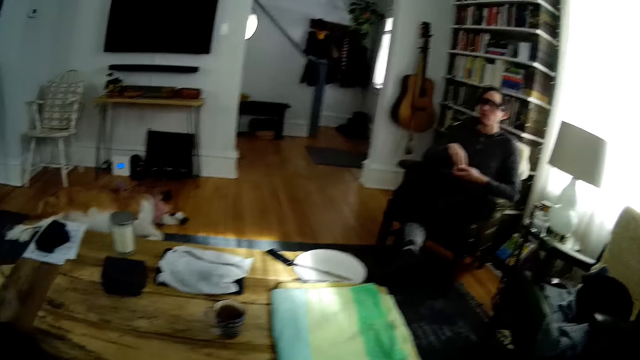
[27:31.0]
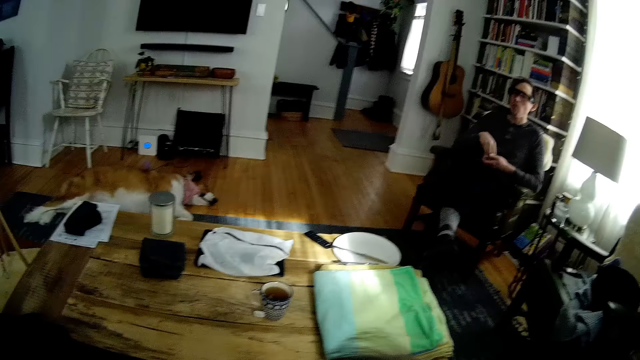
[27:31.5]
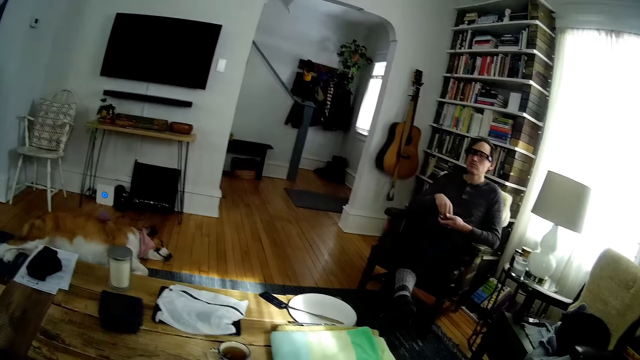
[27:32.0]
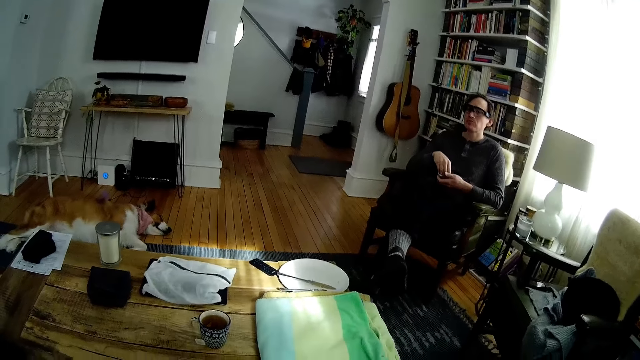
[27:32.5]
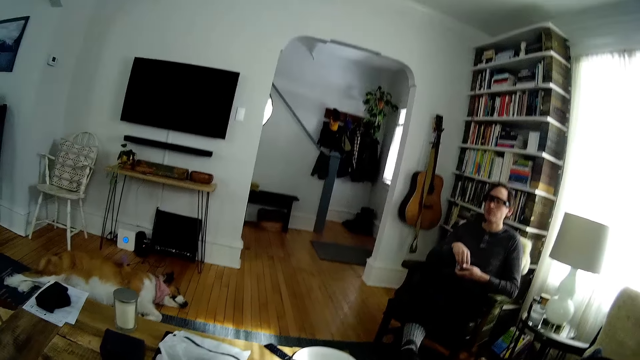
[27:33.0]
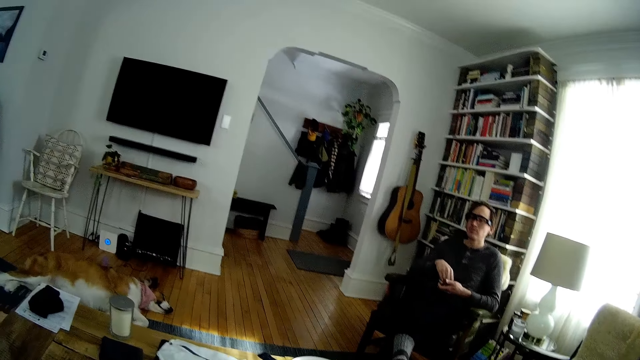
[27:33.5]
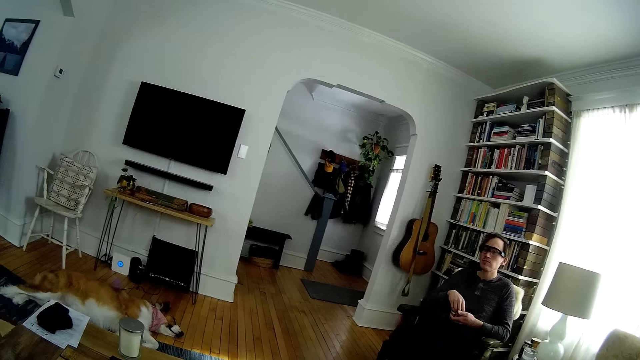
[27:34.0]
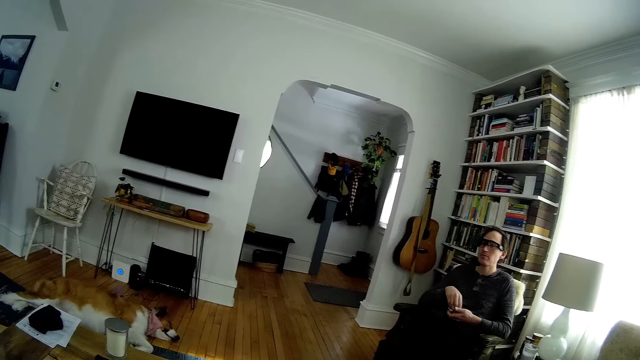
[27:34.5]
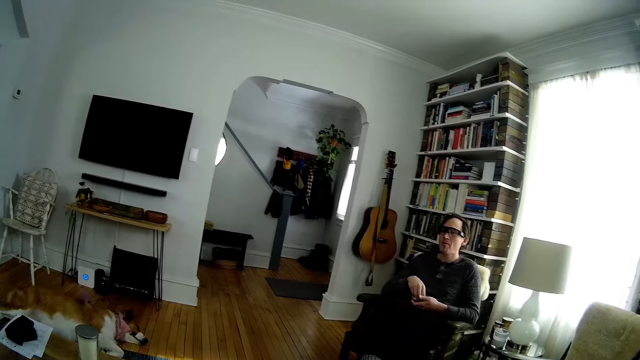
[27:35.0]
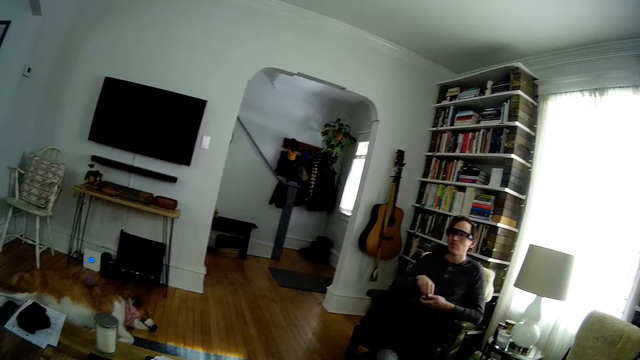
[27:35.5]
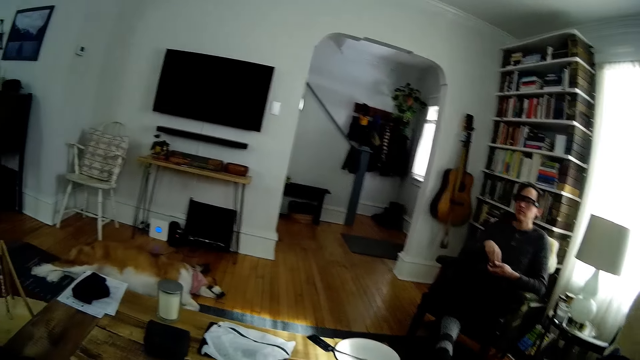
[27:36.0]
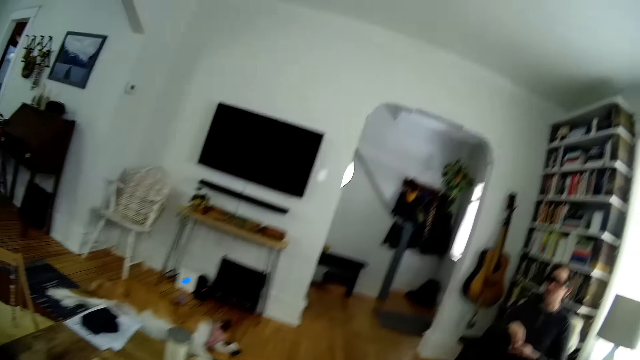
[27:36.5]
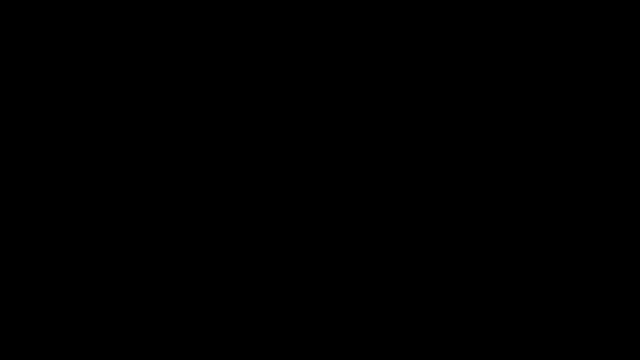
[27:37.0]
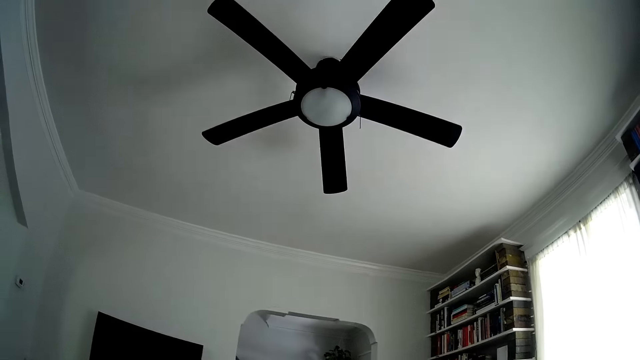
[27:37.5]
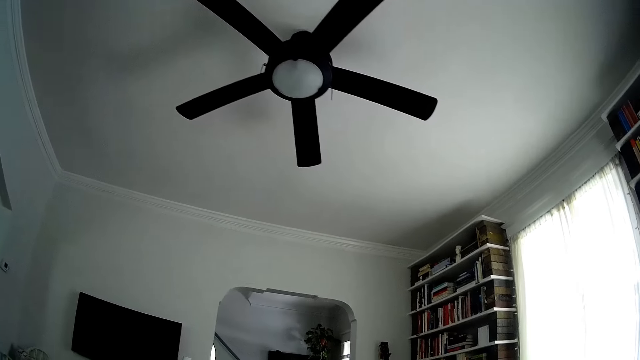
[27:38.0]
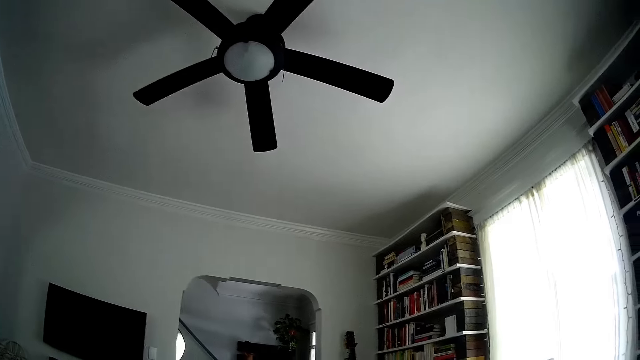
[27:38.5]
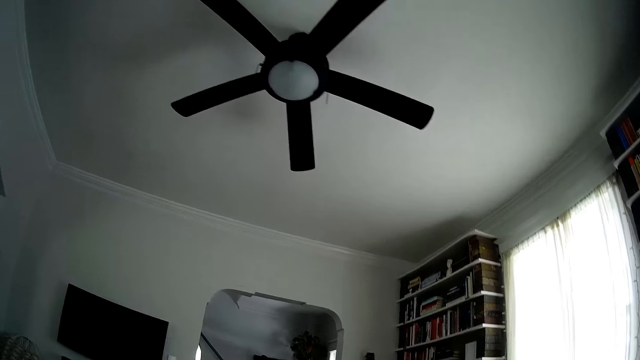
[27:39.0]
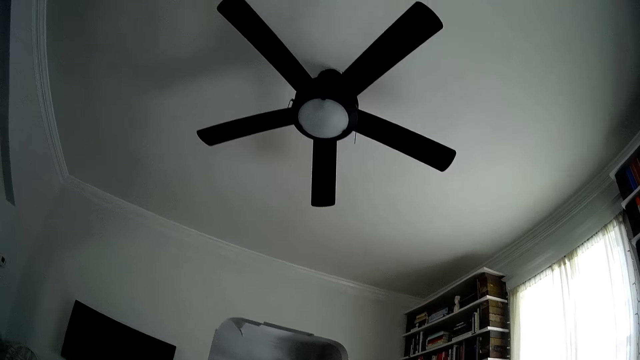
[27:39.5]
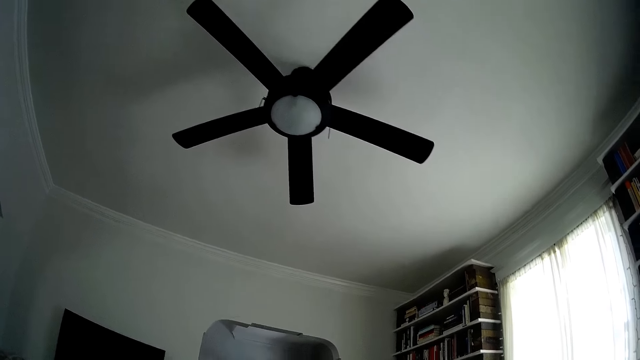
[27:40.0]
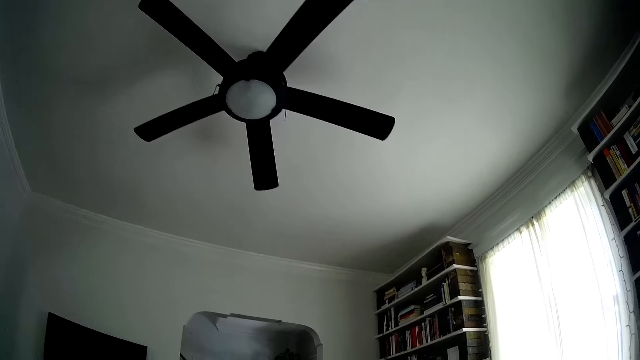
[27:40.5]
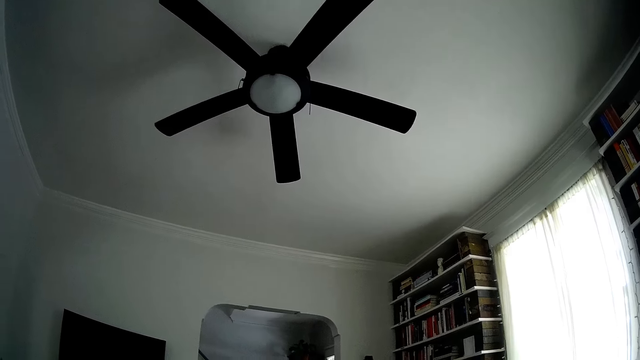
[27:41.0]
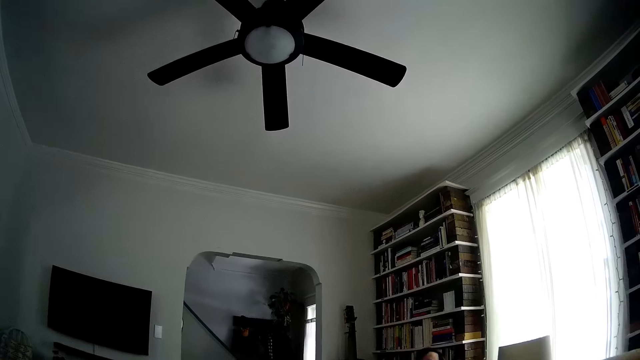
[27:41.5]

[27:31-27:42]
A person dialogues to the camera wearer.

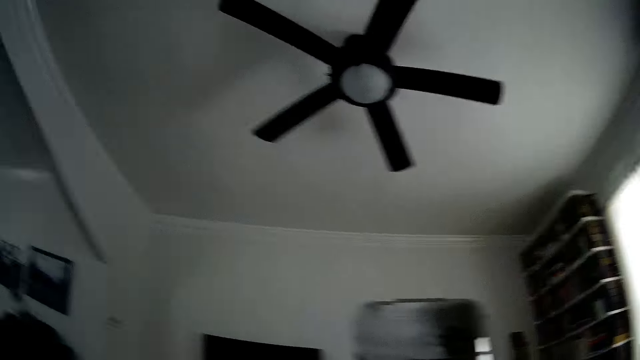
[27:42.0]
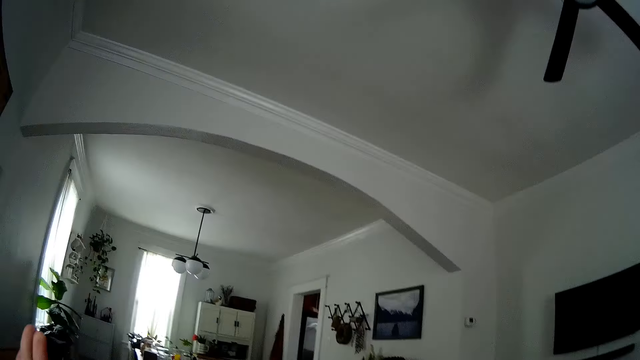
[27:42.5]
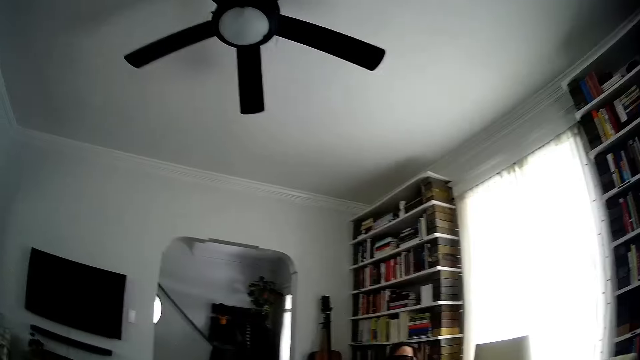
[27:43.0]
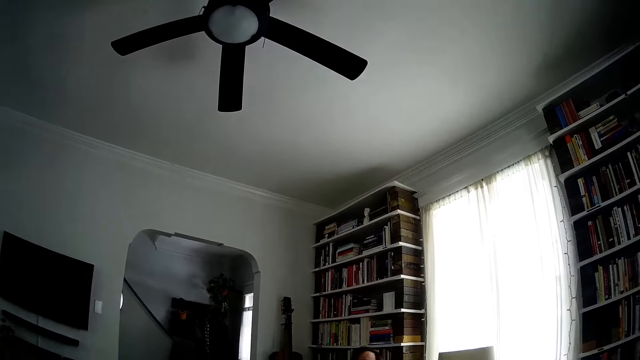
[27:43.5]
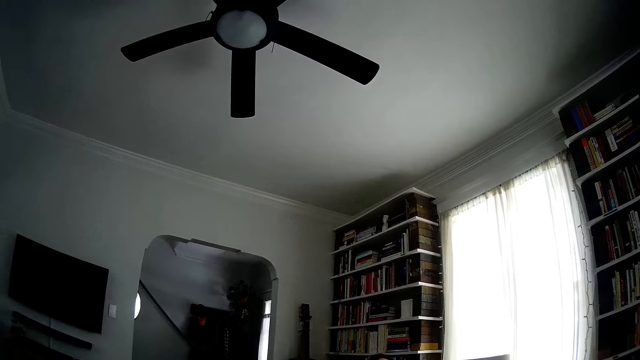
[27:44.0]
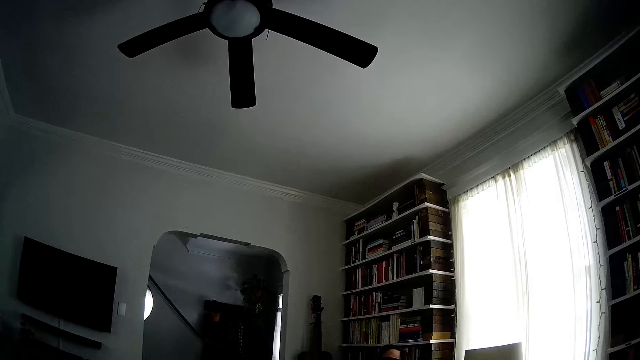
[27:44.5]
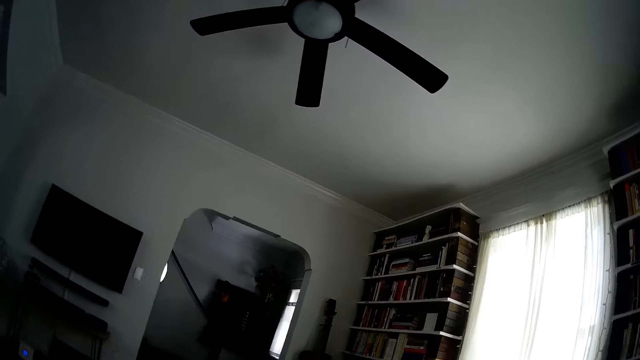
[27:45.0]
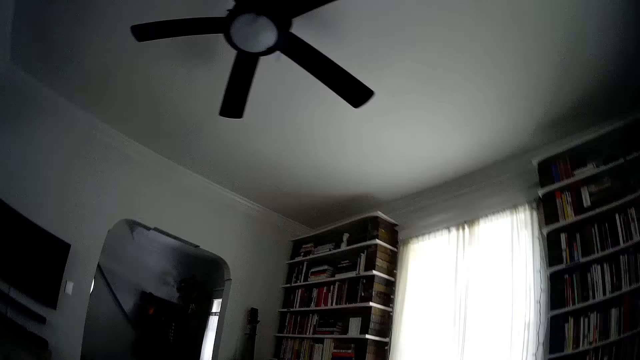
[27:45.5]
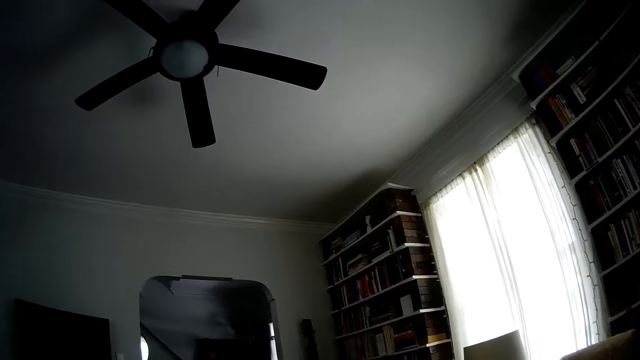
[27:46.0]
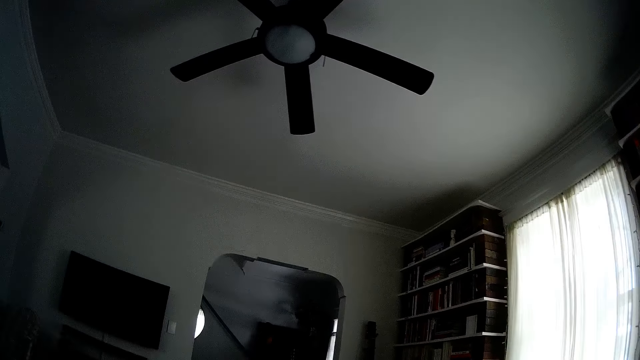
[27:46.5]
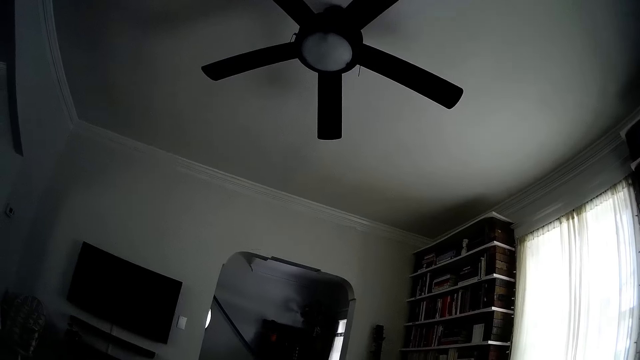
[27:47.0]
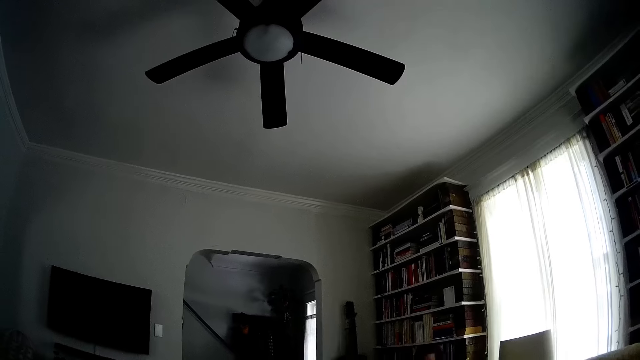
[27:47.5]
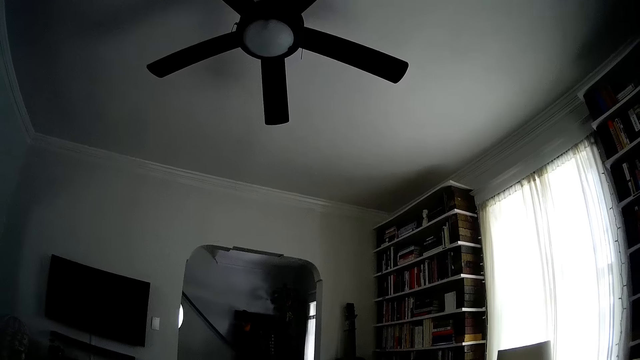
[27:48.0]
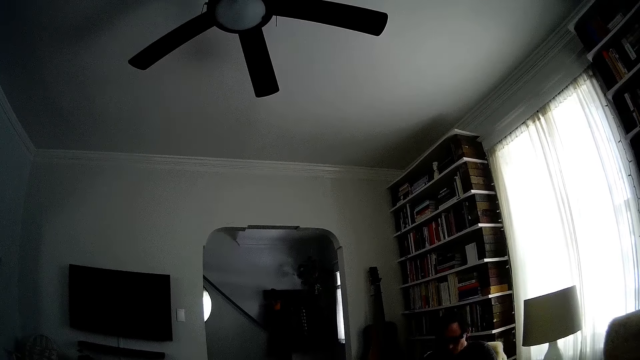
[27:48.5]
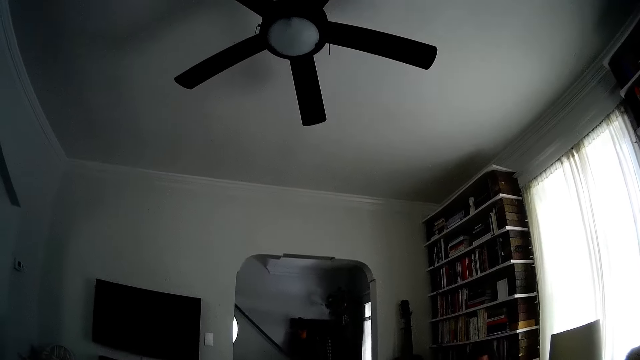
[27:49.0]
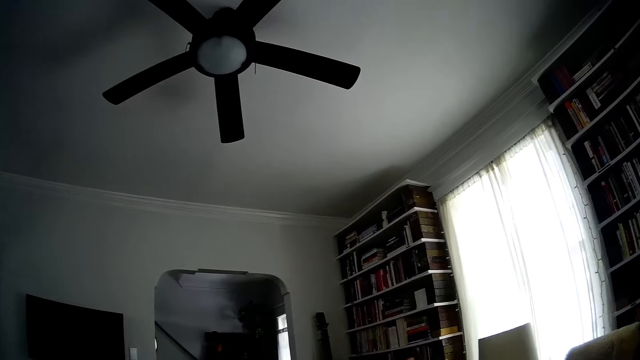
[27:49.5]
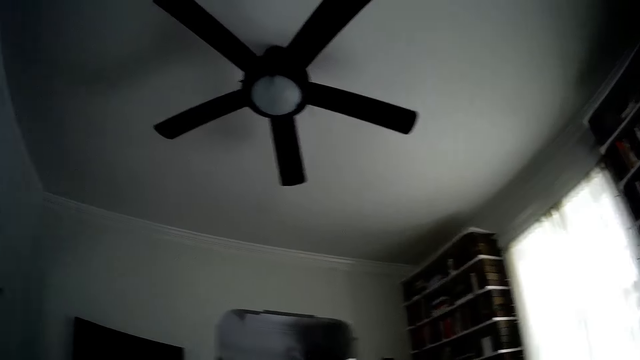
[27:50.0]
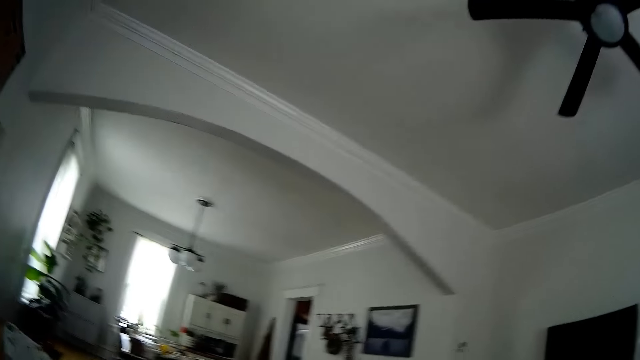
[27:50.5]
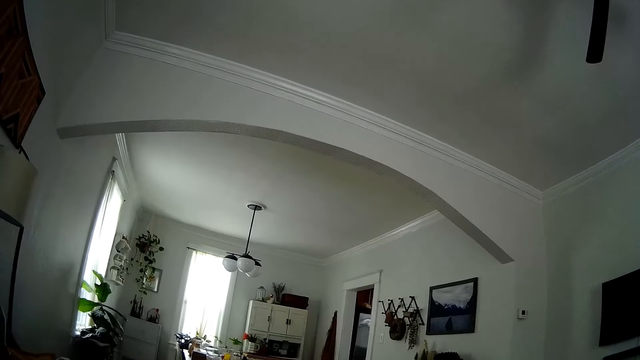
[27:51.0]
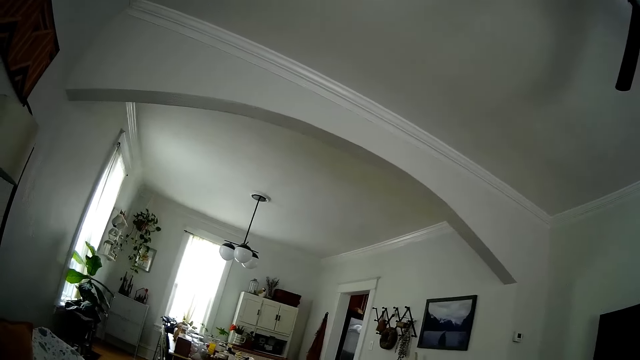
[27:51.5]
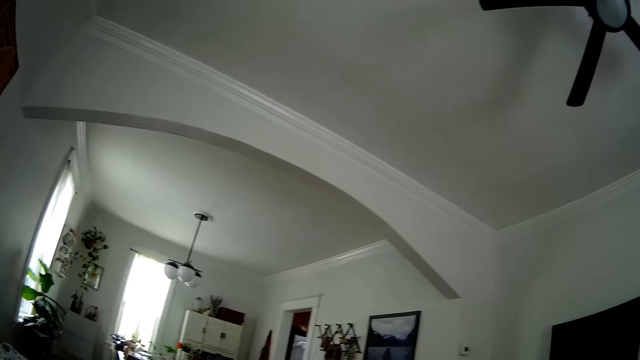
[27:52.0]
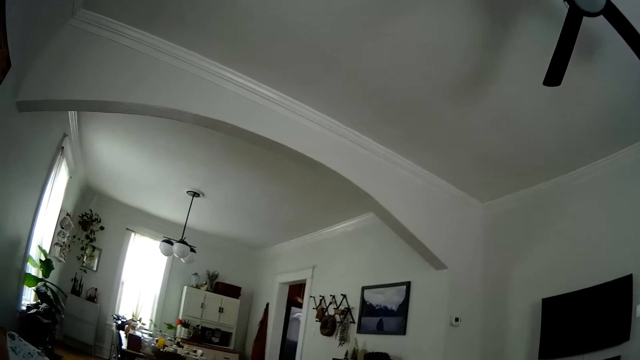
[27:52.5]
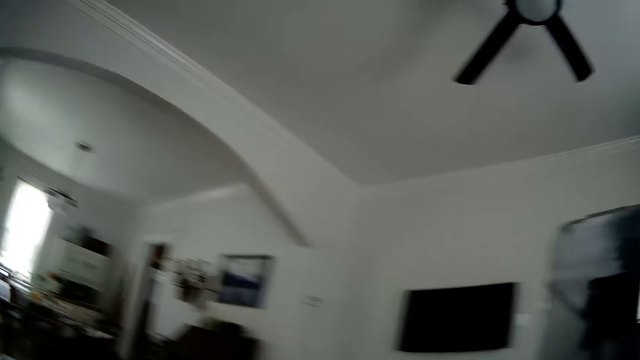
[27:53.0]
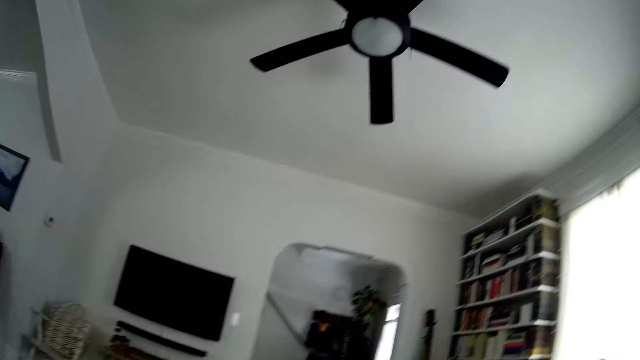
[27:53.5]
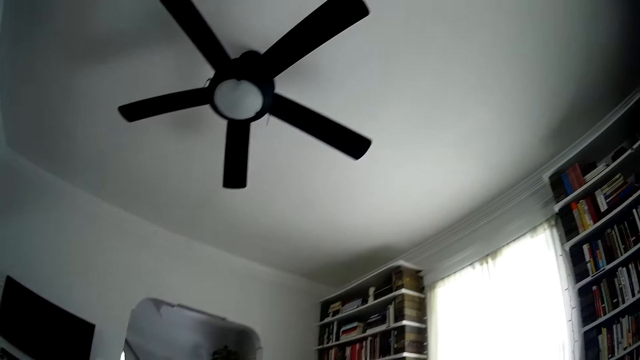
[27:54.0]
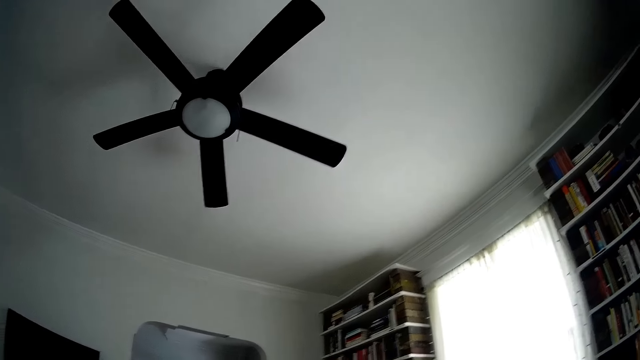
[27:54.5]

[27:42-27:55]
The camera wearer looks around the house. They dialogue with a person. They look around the house. They dialogue with the person. They look around the house.
